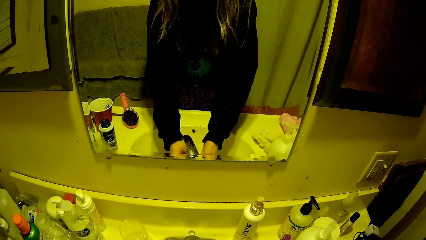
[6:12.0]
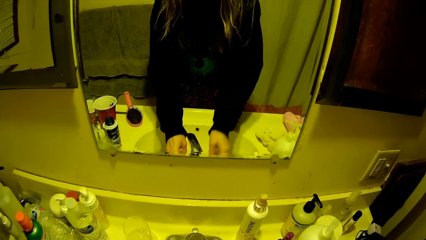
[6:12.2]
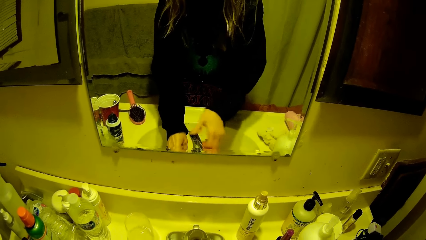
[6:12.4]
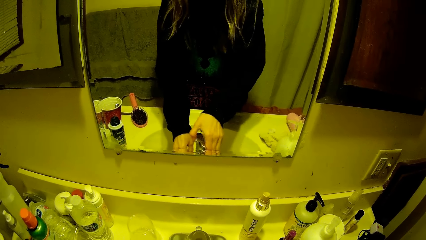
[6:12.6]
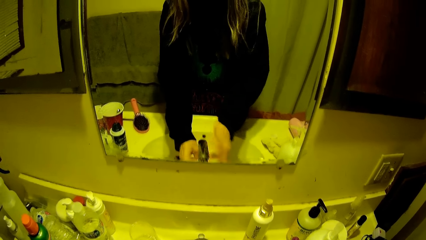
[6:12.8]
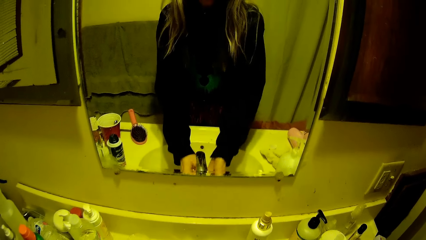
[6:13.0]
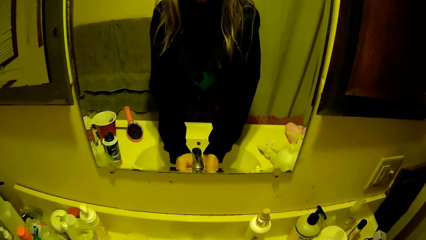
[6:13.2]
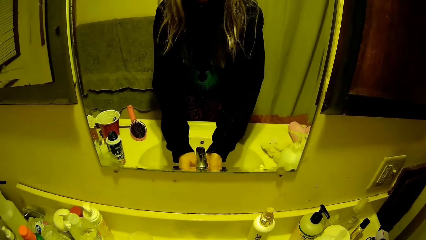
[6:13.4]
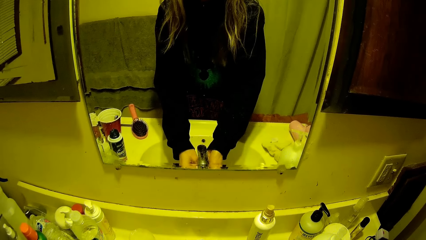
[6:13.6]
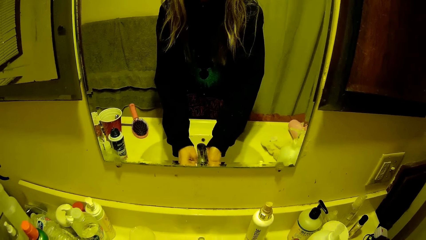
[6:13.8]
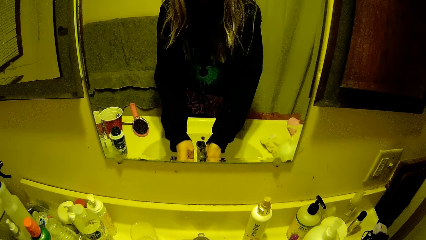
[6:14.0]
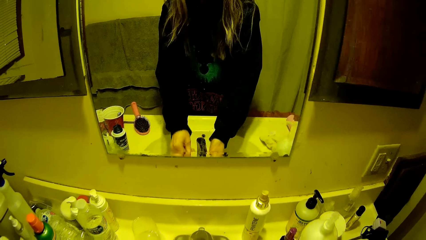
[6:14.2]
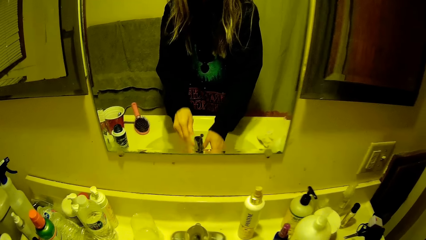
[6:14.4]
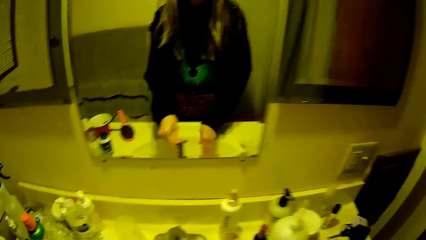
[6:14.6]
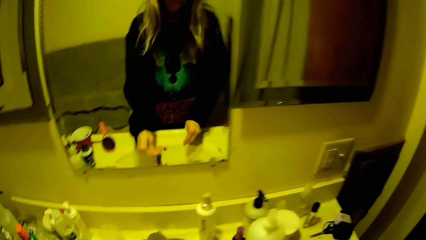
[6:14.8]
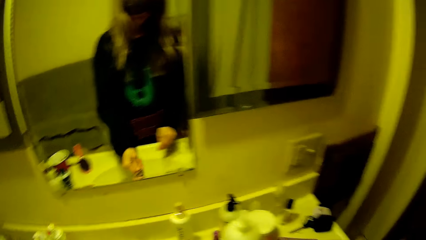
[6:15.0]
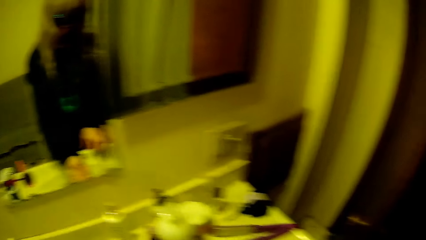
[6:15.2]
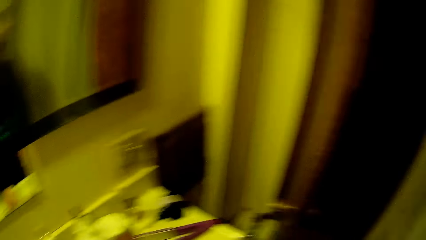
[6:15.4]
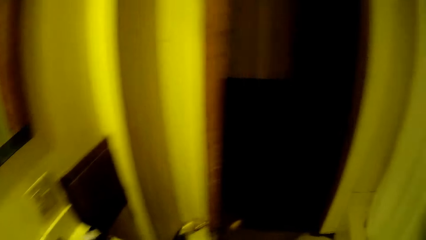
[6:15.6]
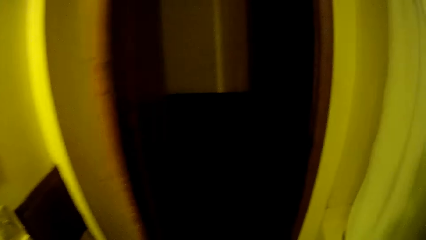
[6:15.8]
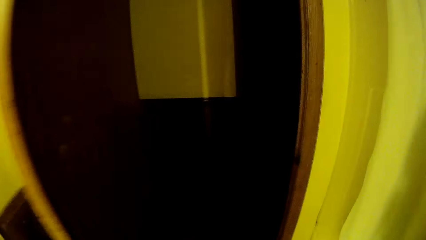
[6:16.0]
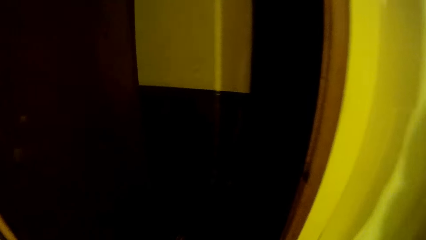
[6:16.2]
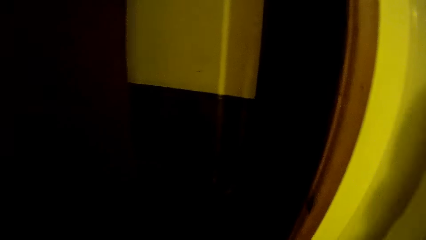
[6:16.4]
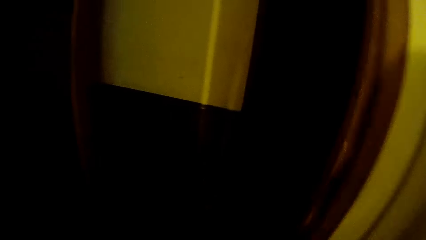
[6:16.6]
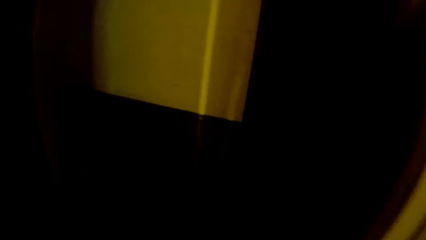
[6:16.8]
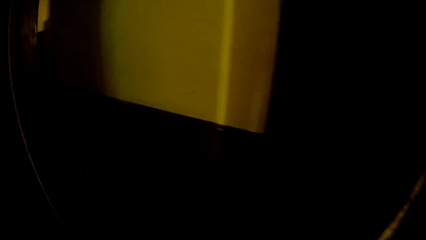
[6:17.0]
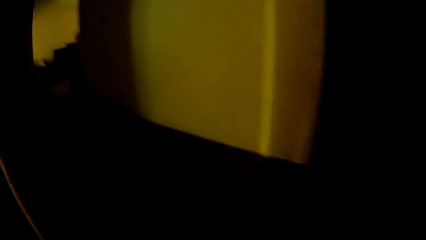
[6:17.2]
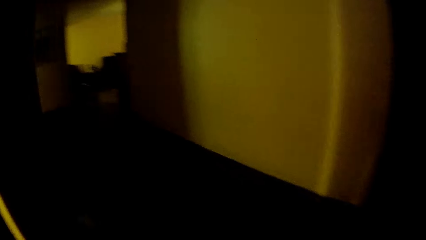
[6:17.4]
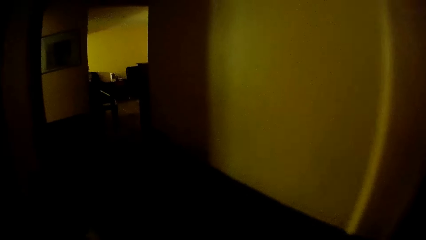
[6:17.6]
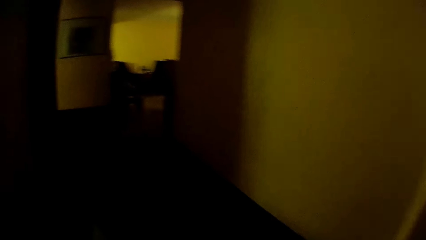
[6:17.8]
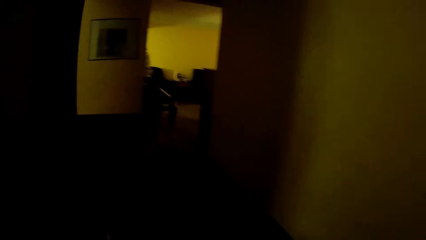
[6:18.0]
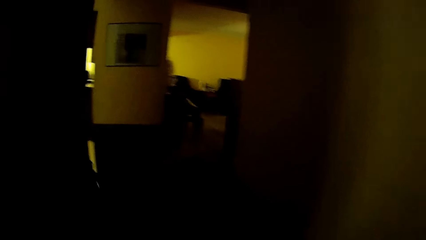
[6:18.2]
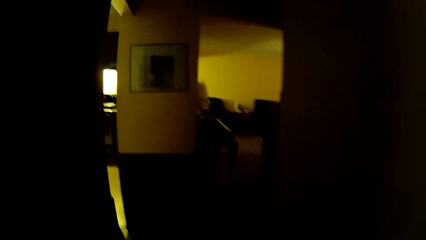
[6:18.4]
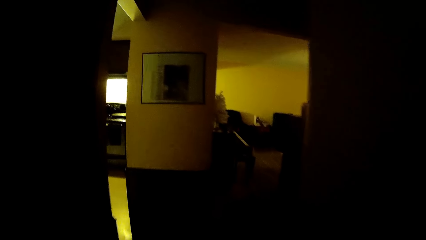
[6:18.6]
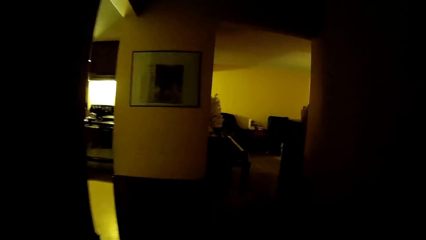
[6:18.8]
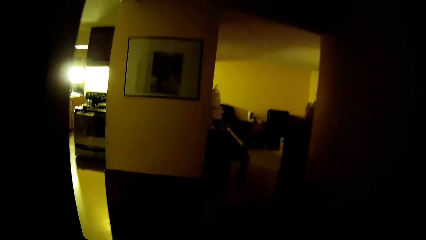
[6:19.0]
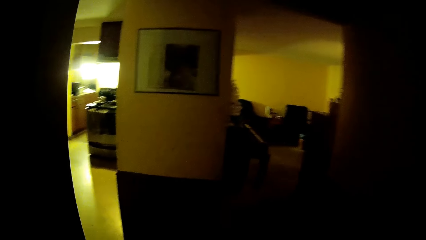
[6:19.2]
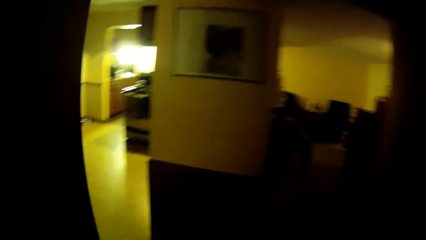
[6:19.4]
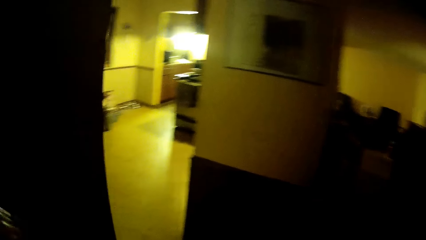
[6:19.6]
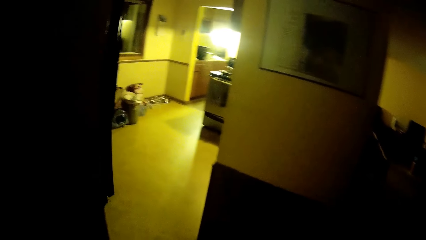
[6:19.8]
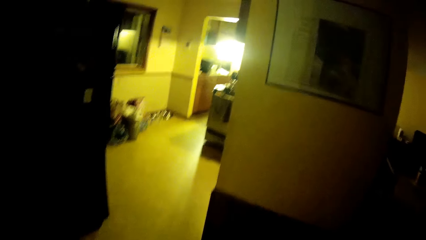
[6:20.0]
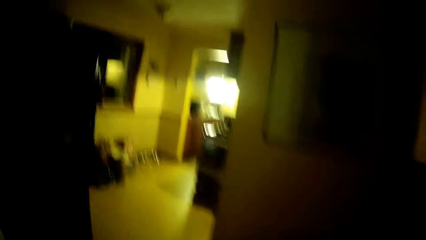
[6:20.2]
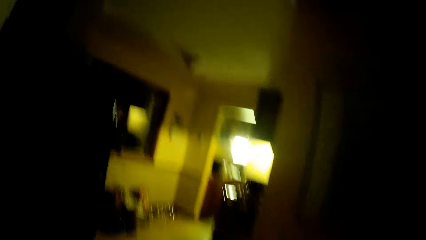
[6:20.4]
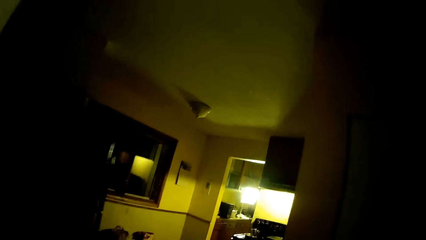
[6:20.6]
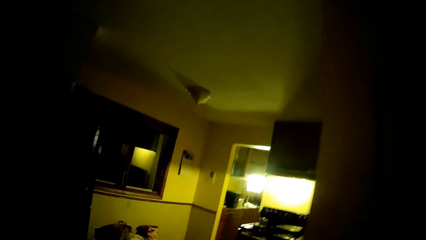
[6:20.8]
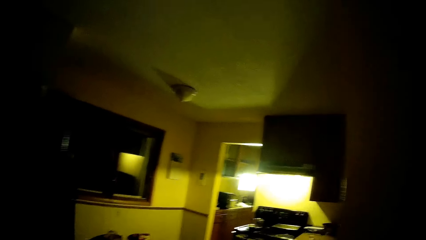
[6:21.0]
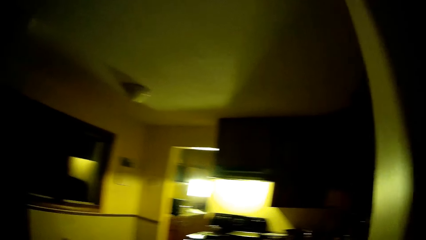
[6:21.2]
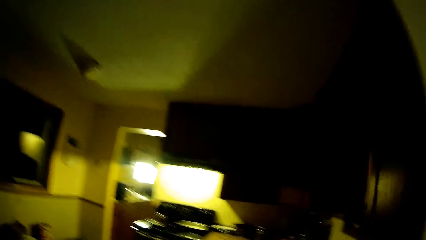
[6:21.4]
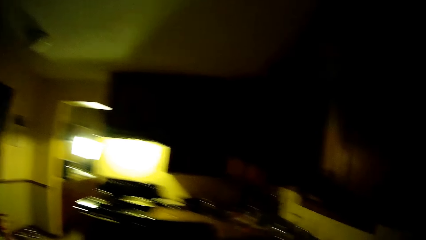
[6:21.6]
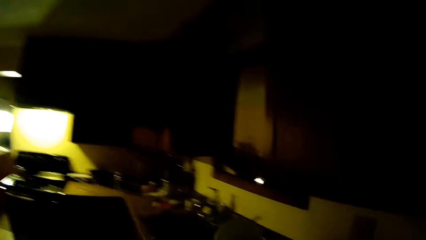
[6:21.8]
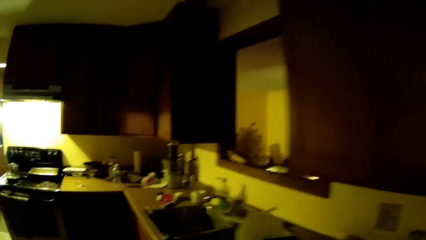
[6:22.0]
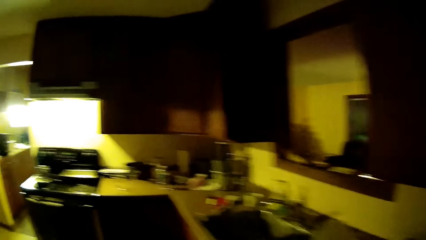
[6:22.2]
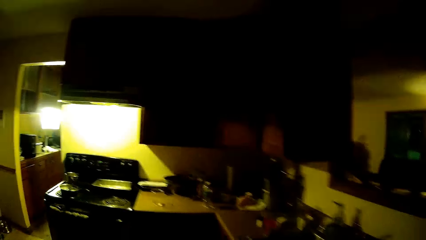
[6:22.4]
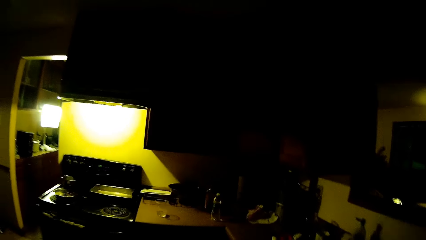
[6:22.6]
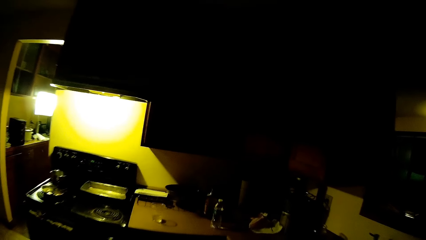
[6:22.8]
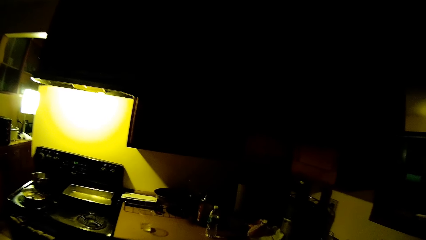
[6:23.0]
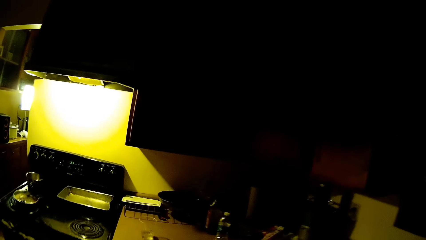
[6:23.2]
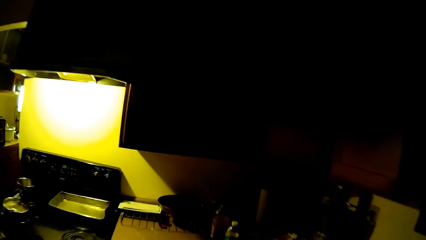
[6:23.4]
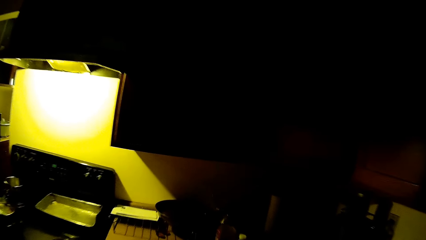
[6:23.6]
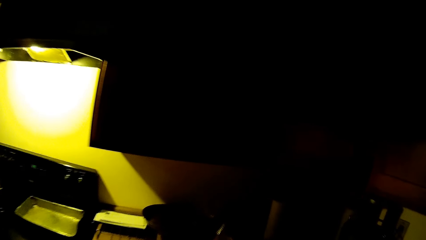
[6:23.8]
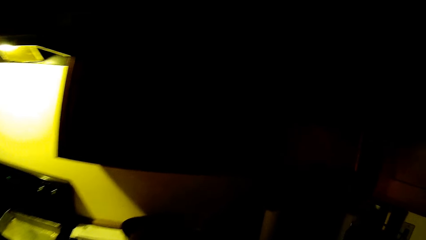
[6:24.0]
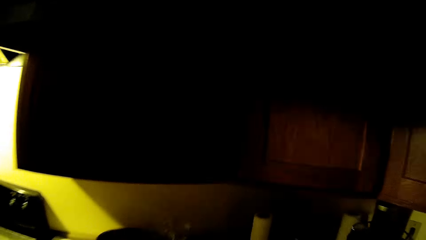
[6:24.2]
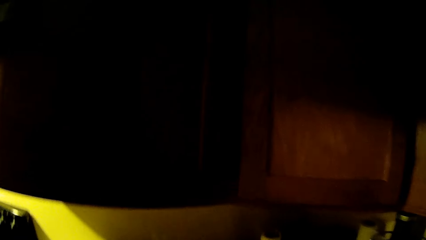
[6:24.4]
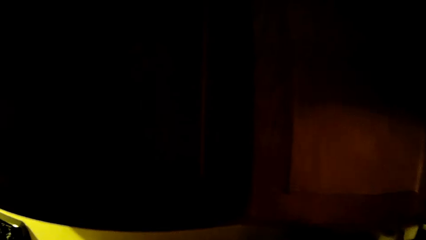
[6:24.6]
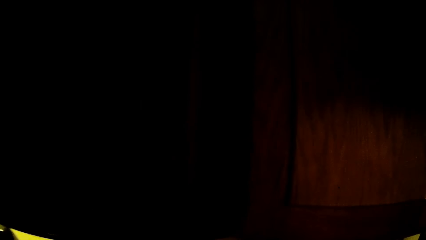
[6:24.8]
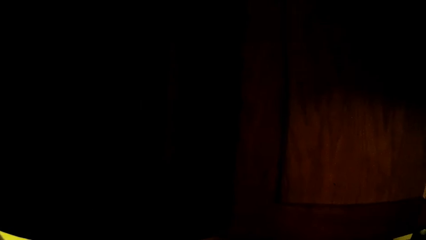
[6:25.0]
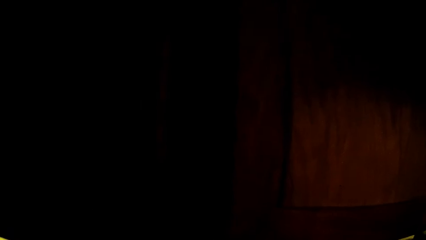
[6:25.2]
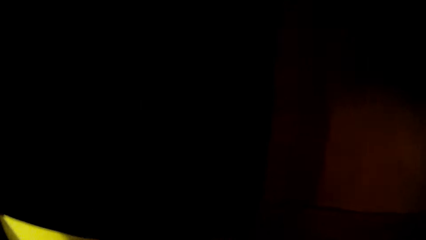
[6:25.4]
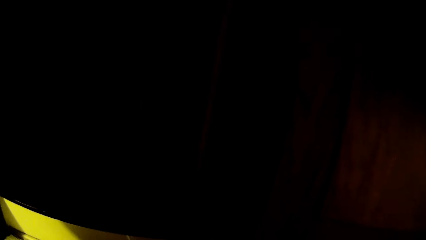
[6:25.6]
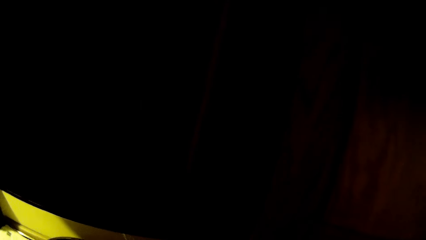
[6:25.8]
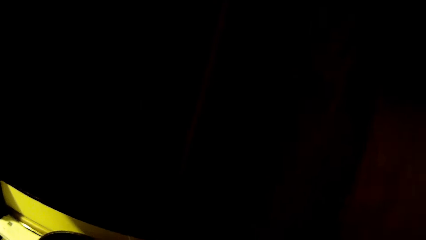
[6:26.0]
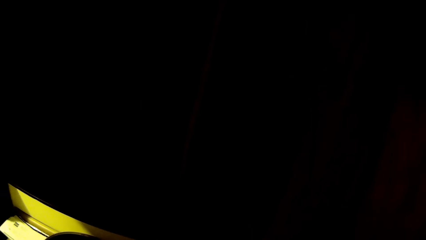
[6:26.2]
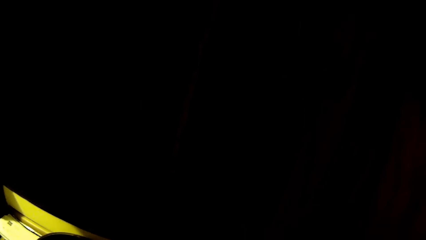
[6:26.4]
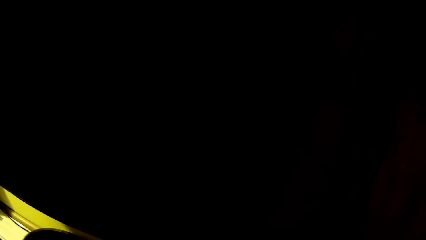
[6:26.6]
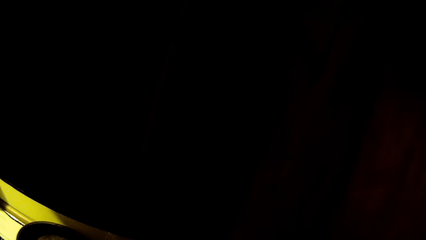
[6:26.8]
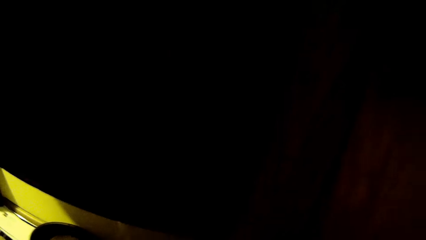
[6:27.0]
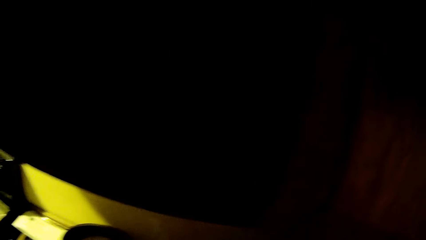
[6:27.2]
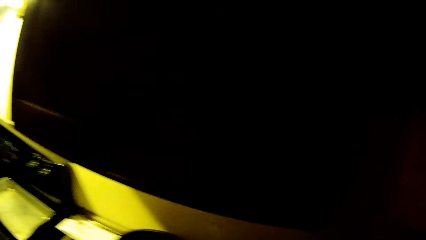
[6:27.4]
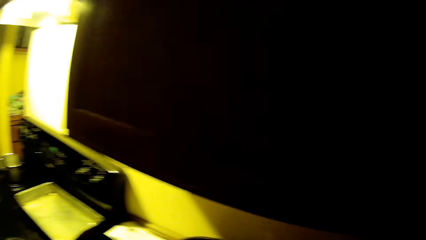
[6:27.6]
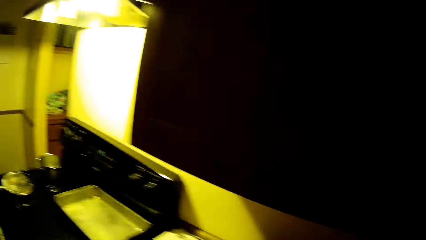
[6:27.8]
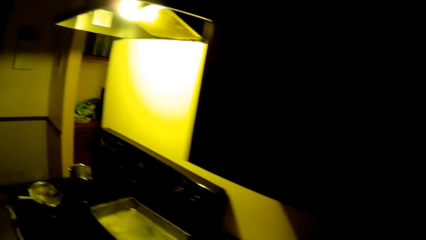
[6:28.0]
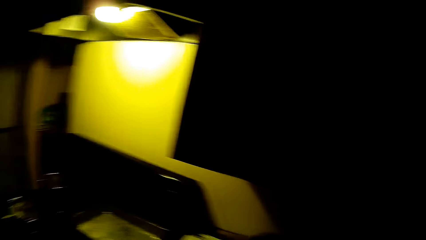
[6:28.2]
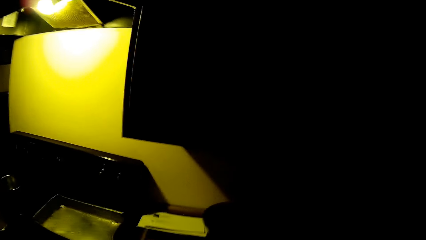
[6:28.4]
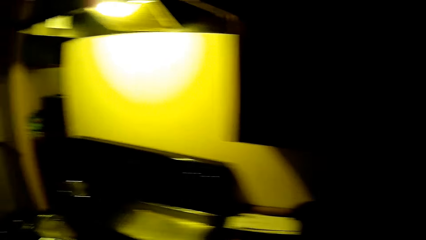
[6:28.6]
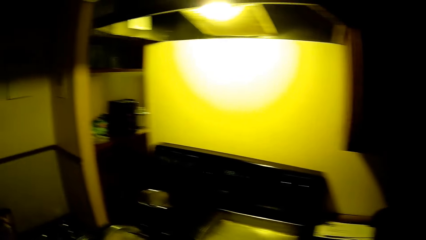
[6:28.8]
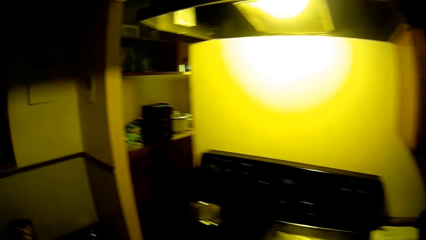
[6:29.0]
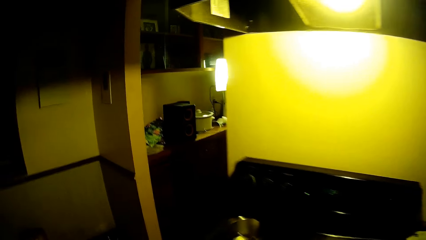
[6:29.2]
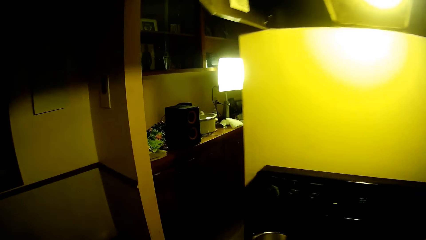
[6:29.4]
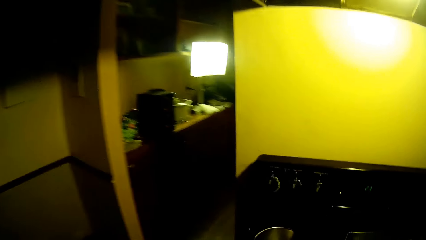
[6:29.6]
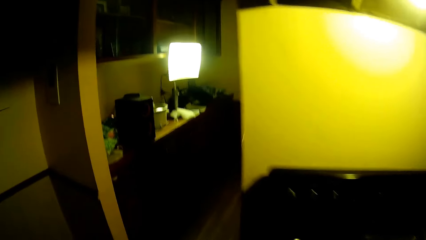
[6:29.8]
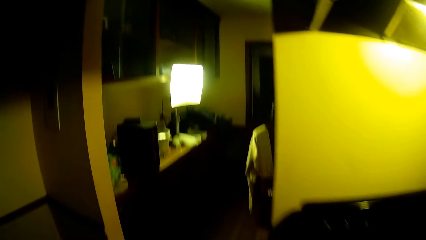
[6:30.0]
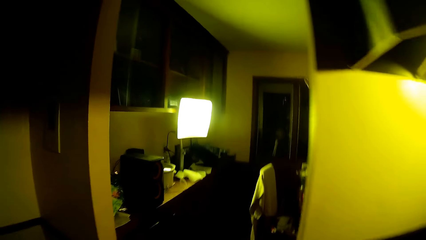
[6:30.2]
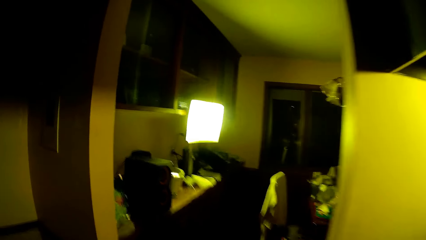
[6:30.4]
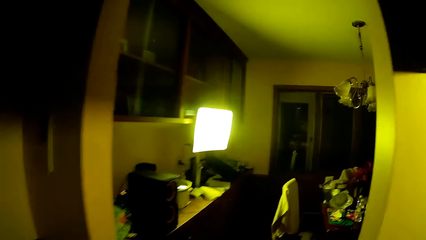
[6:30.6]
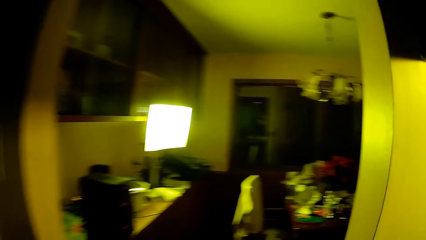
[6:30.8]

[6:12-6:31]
The camera wearer closes the water tap. They walk around the room.
